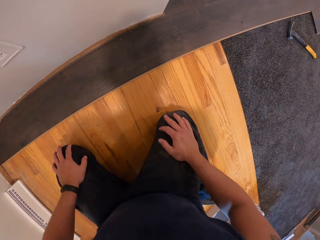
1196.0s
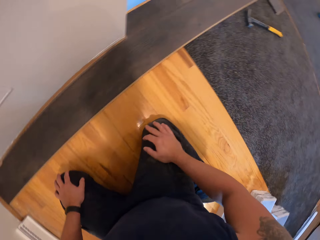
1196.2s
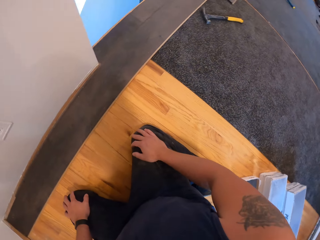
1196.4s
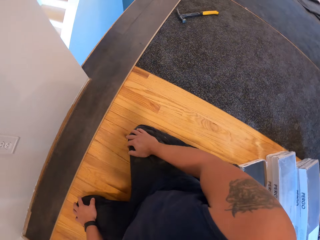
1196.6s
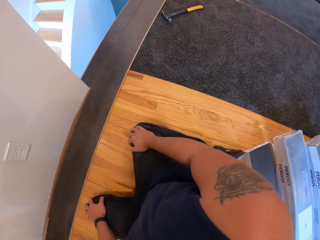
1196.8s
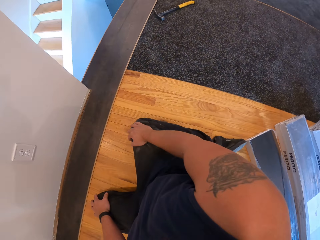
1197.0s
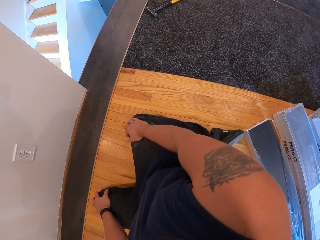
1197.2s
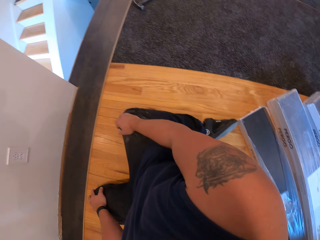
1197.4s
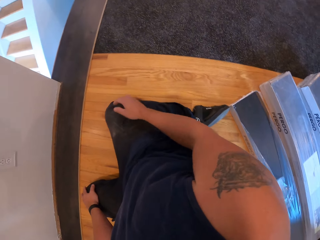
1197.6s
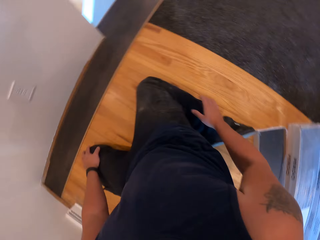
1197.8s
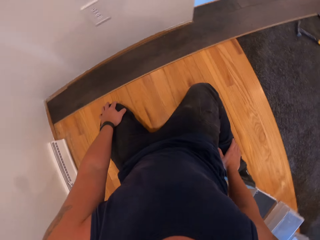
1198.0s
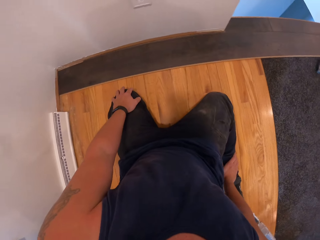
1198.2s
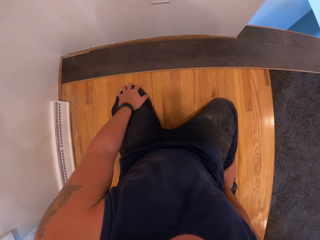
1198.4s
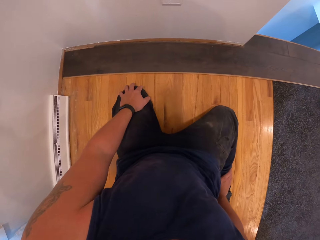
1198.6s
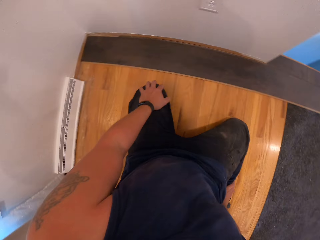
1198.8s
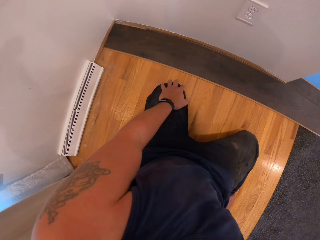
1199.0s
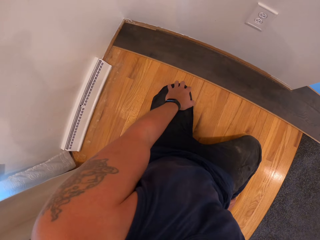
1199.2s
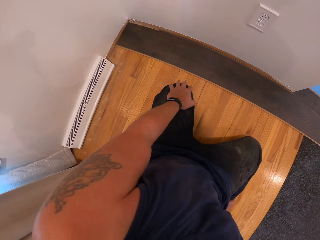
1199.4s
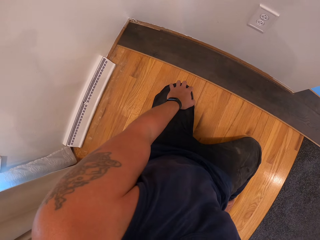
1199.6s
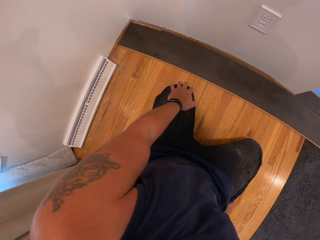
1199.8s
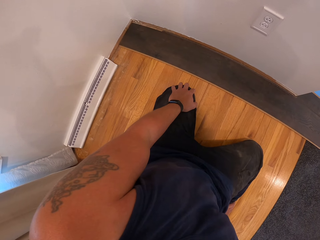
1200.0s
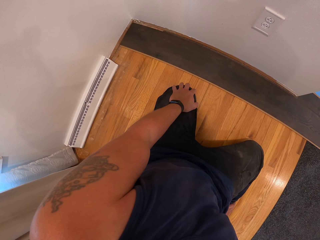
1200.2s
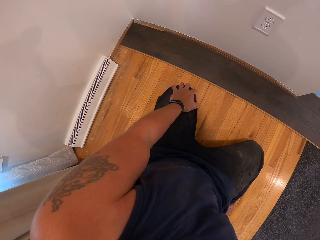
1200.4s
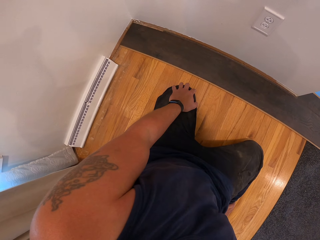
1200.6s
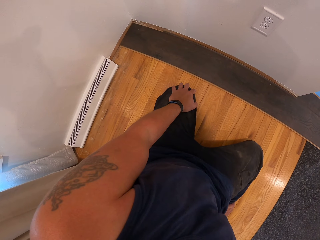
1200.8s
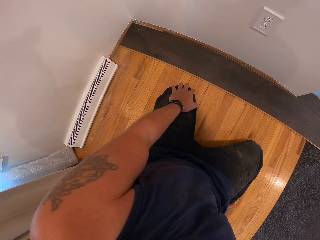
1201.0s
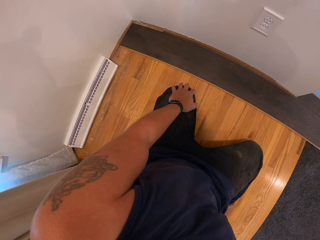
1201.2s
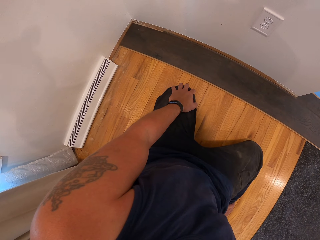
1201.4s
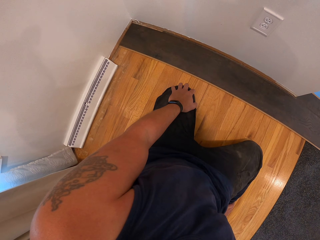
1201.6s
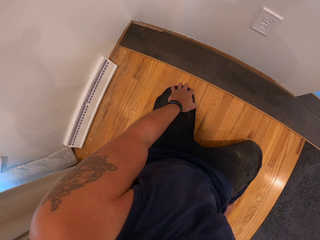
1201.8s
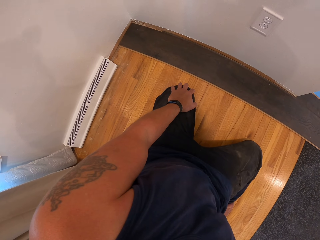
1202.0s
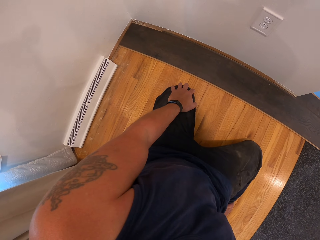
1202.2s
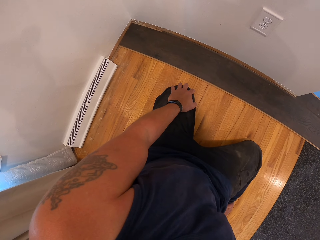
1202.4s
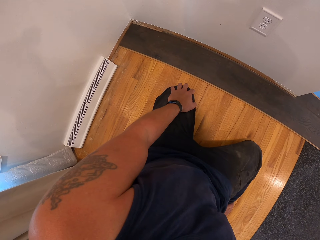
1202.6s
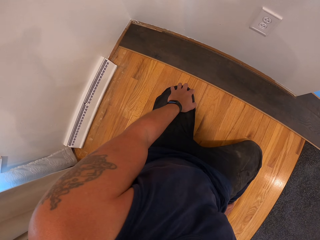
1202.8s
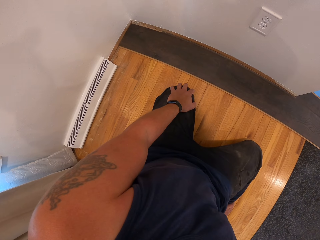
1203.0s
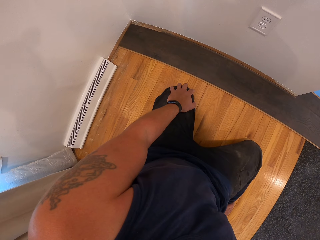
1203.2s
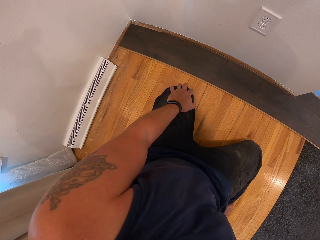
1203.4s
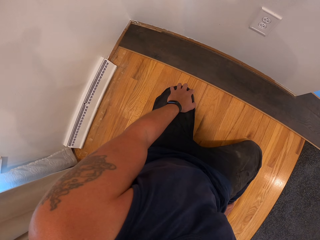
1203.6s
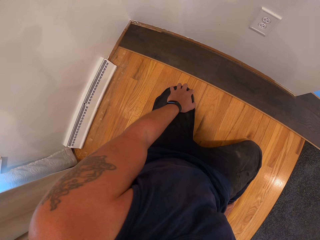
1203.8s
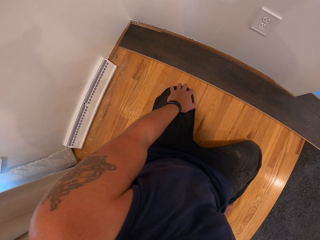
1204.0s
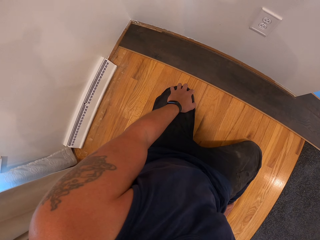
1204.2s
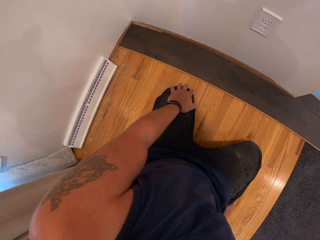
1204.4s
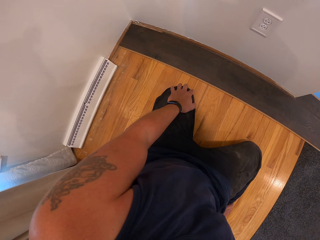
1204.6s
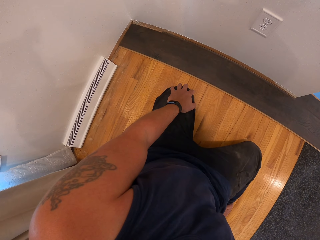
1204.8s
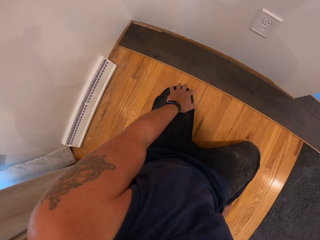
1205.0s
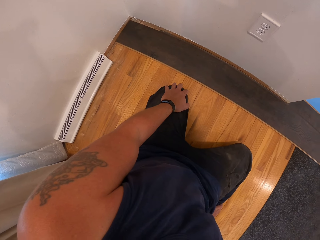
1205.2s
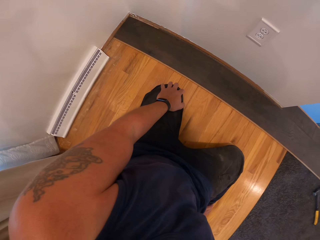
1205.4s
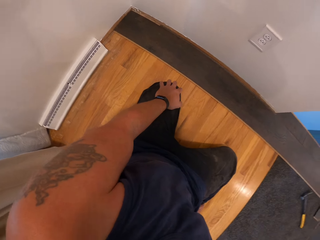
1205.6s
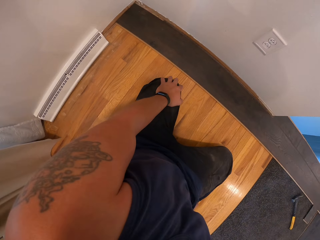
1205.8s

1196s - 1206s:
The camera wearer glances around.

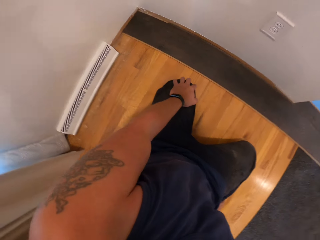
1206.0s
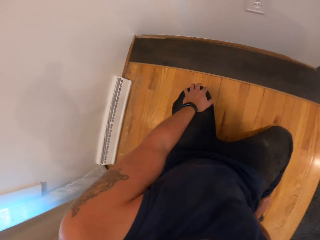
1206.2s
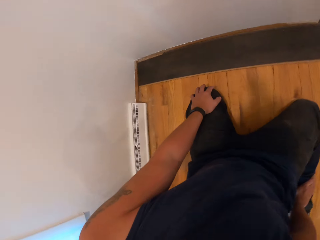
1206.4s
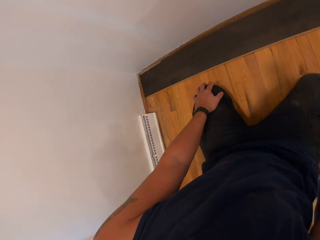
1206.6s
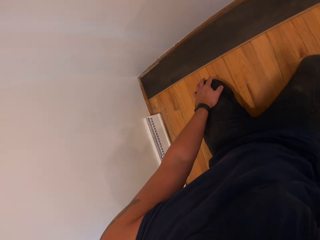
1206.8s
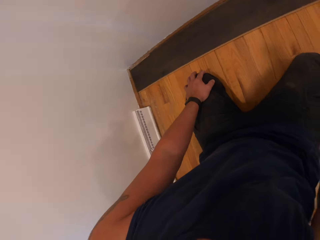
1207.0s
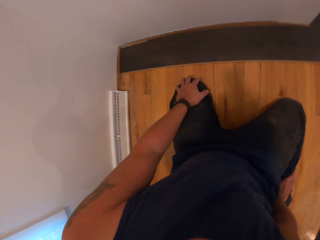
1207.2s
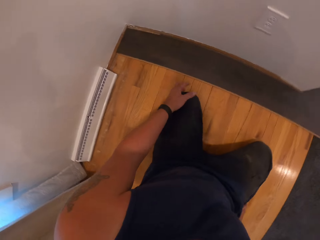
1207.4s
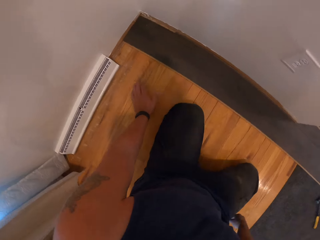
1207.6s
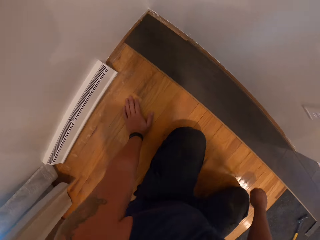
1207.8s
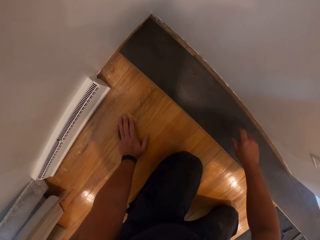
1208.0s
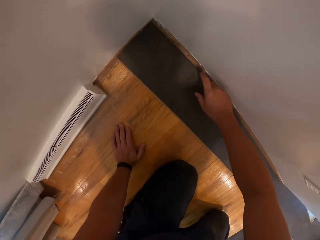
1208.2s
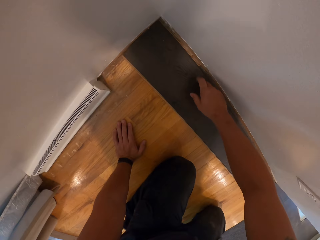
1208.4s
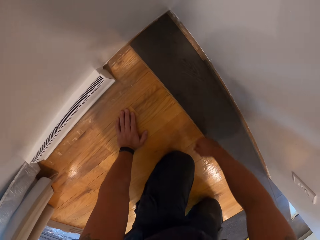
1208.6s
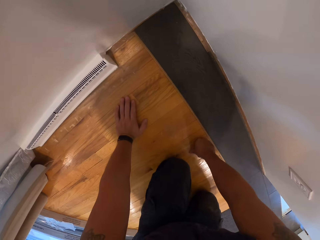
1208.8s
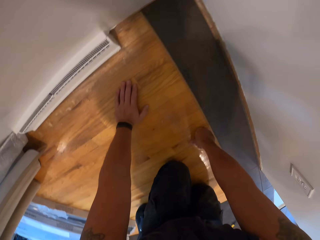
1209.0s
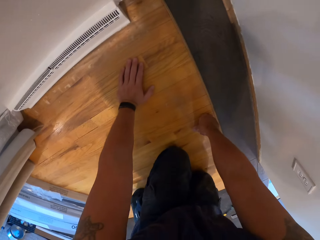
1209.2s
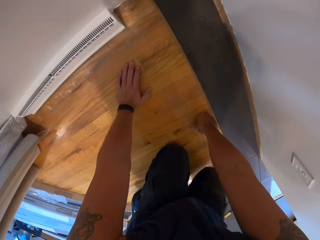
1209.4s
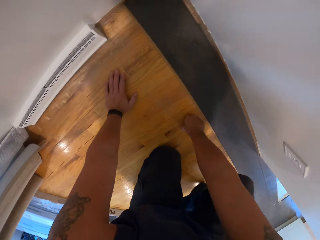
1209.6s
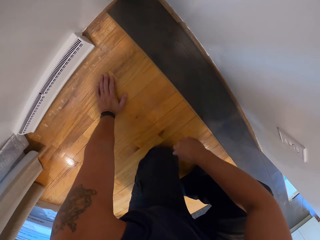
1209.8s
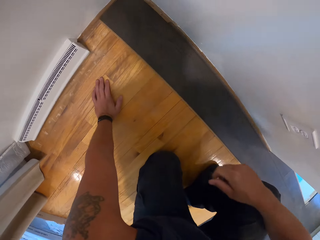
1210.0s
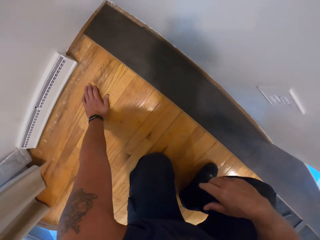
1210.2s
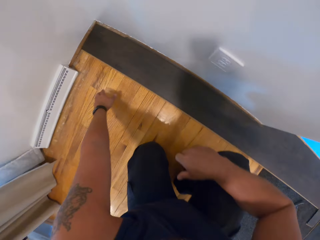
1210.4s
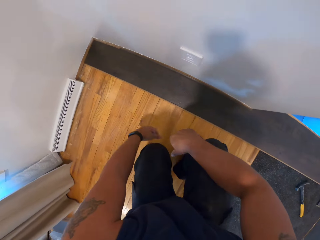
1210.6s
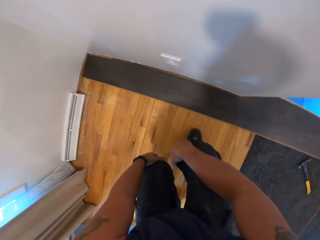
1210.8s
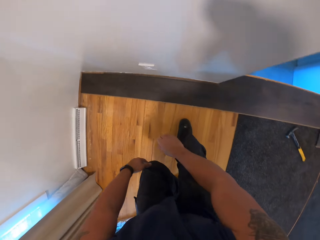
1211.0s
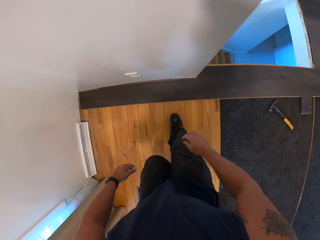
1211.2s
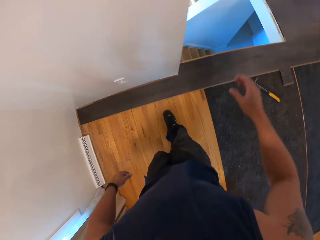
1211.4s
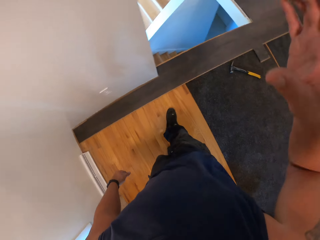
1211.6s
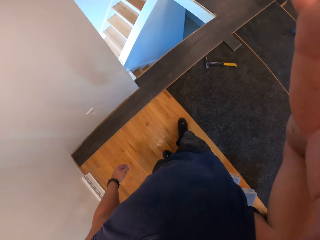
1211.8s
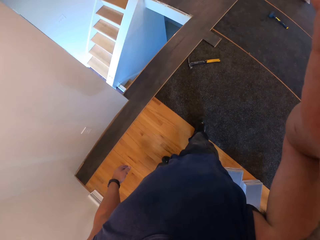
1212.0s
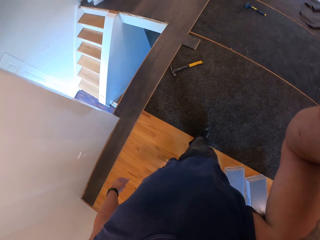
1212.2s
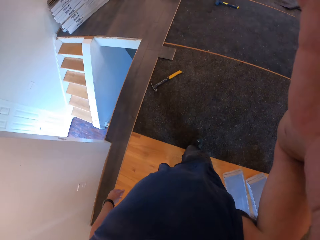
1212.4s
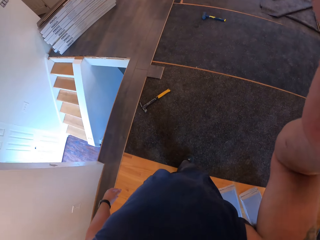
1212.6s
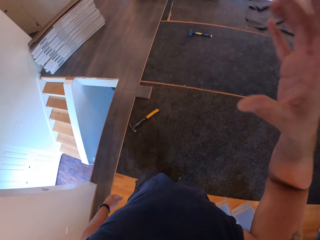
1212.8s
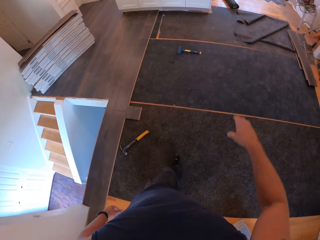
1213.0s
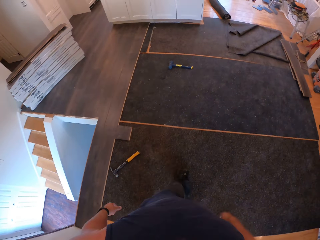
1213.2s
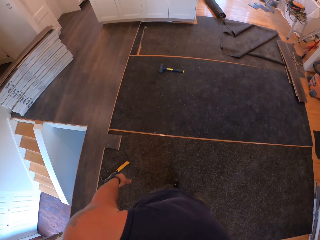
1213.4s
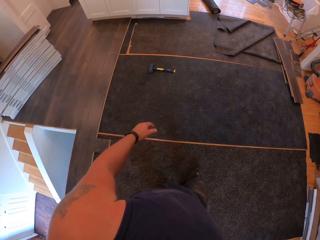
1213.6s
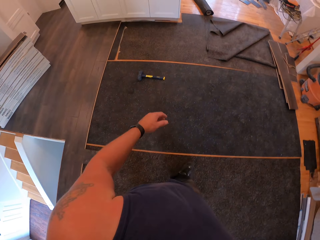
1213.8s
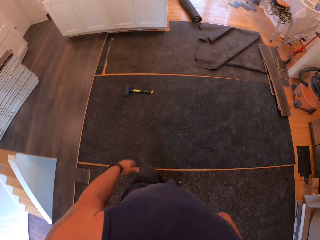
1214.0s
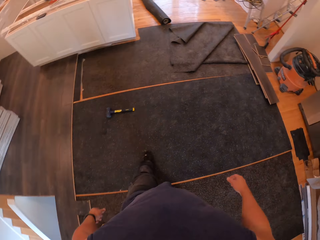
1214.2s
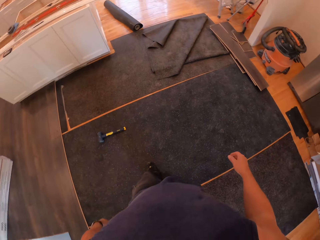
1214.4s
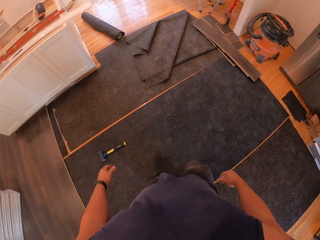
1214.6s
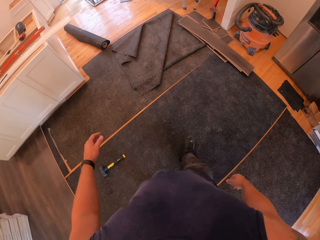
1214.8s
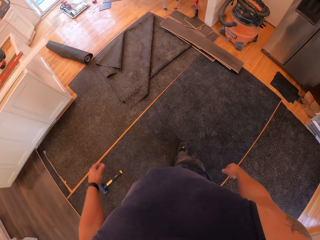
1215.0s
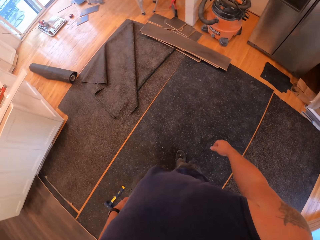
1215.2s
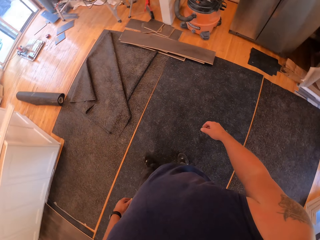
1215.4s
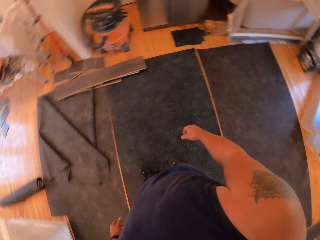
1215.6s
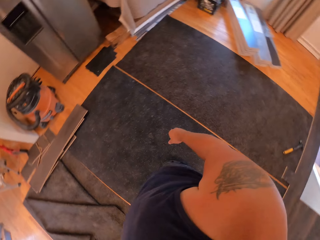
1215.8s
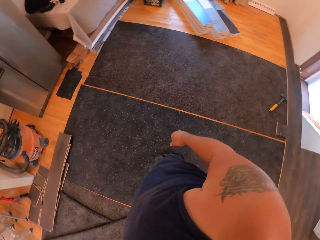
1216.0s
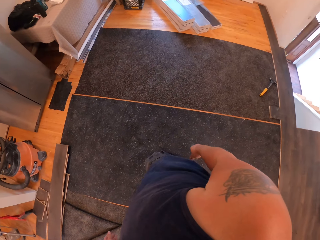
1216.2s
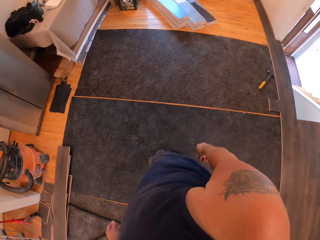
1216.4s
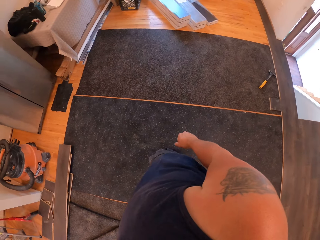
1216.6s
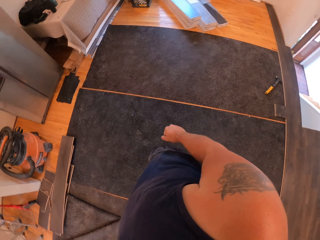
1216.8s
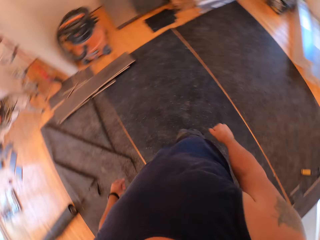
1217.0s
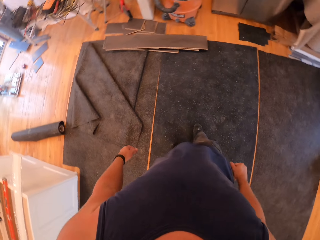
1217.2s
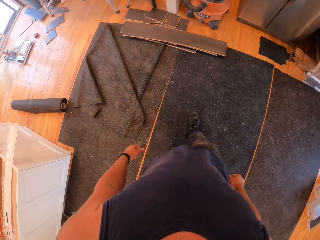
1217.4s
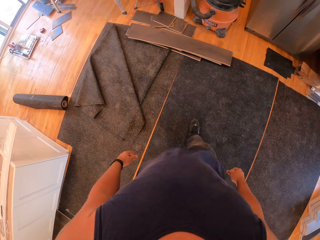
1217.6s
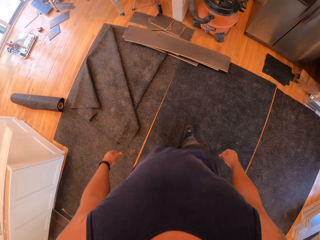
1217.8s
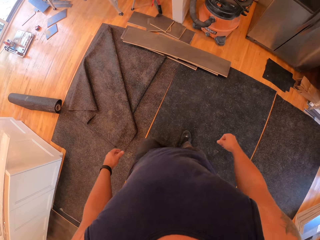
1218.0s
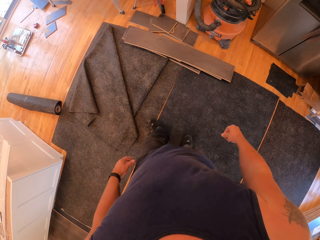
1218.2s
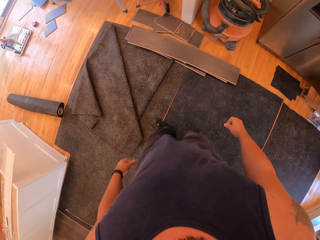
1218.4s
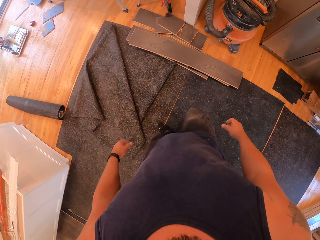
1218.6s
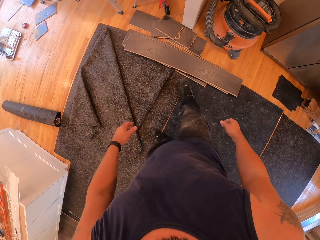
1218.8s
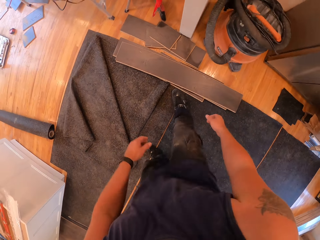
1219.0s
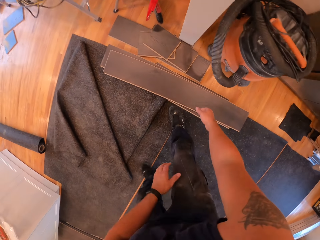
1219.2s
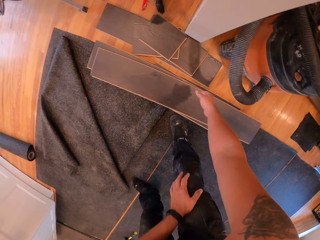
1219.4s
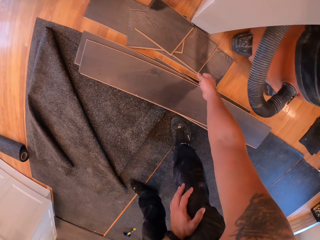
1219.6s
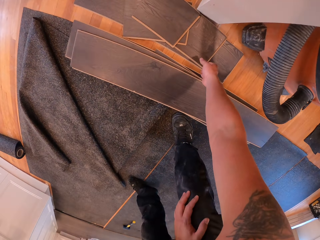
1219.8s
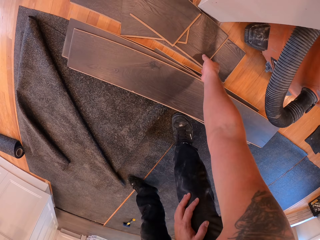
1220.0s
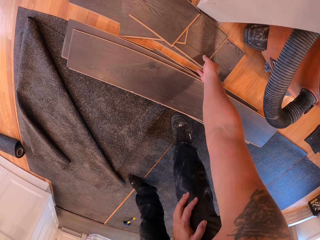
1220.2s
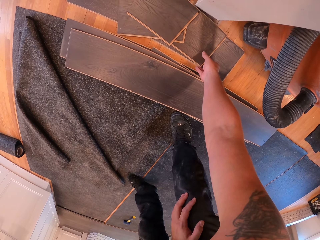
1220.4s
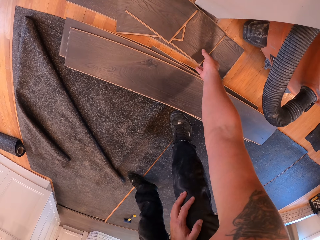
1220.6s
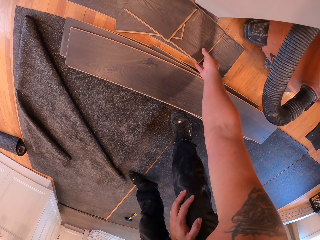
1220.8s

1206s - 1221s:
The camera wearer places his left hand on the floor. He moves his right index finger on the floor tile. He places his right hand on the floor. He moves his left knee backwards. He stands up. He lifts his right hand. He adjusts the camera. He touches the camera. He turns to the left. He walks to a vacuum. He looks around. He walks forward. He picks up a square shape carpet. He bends towards the floor tiles.
